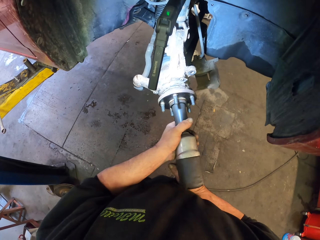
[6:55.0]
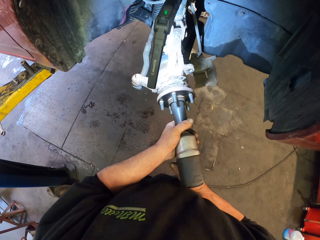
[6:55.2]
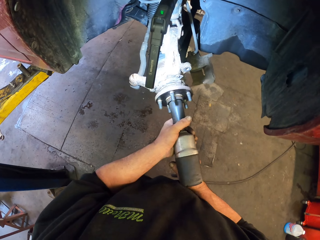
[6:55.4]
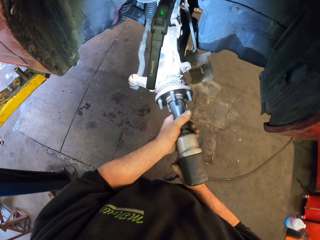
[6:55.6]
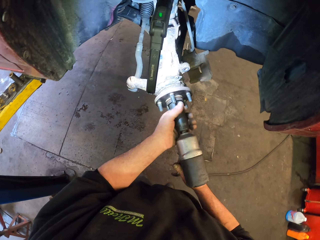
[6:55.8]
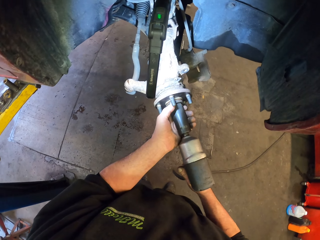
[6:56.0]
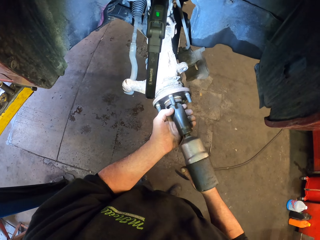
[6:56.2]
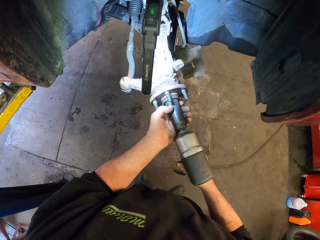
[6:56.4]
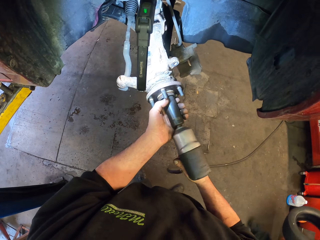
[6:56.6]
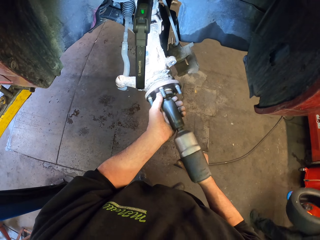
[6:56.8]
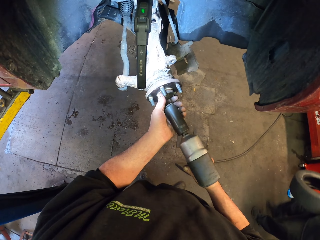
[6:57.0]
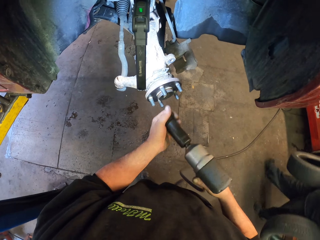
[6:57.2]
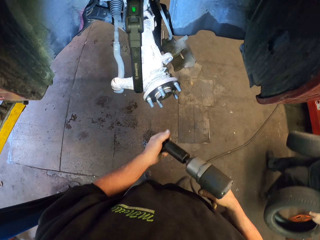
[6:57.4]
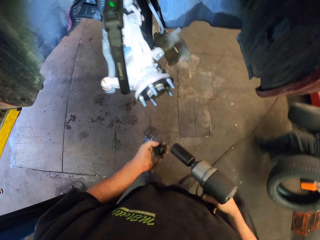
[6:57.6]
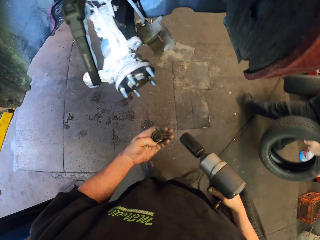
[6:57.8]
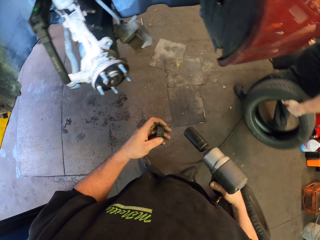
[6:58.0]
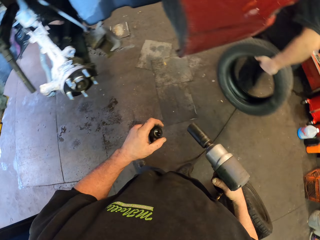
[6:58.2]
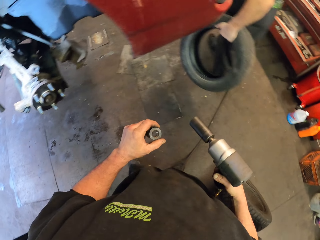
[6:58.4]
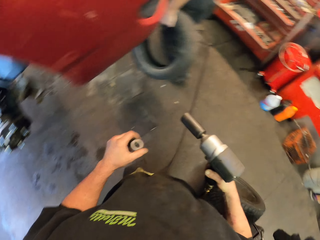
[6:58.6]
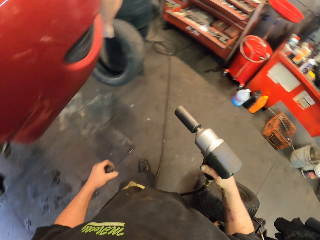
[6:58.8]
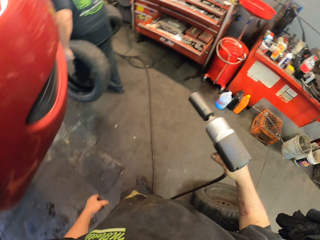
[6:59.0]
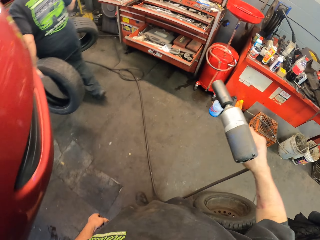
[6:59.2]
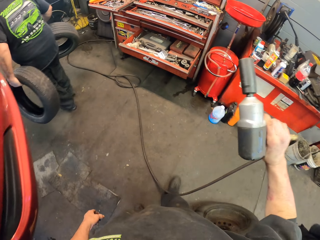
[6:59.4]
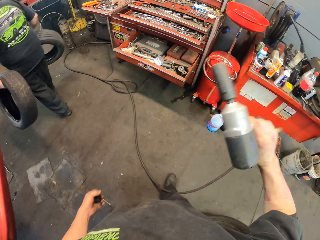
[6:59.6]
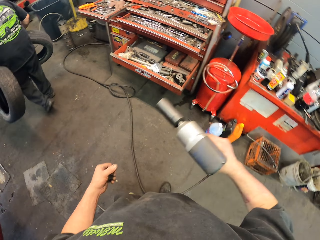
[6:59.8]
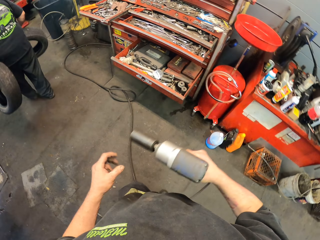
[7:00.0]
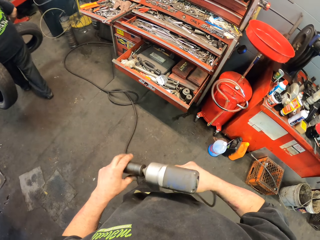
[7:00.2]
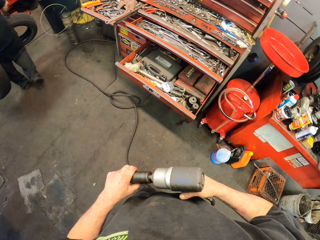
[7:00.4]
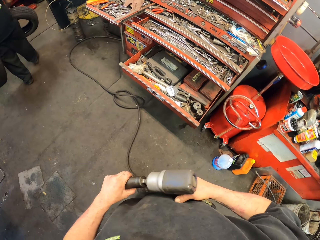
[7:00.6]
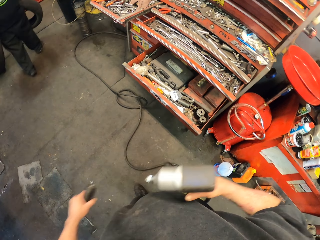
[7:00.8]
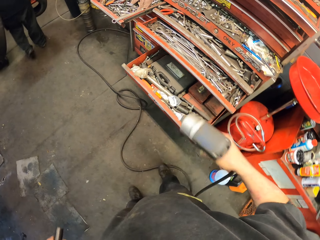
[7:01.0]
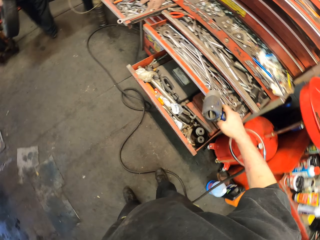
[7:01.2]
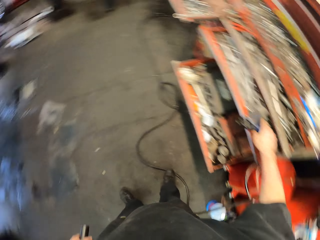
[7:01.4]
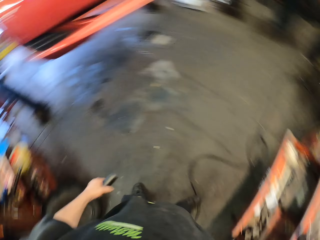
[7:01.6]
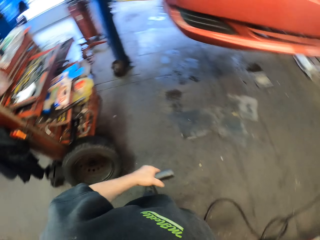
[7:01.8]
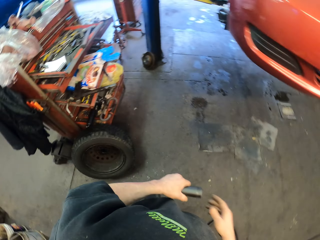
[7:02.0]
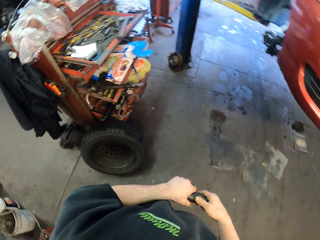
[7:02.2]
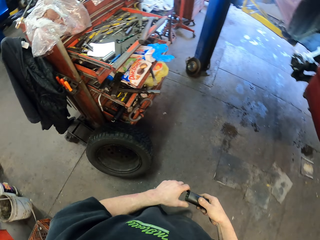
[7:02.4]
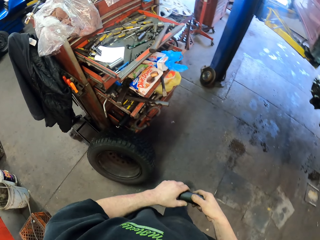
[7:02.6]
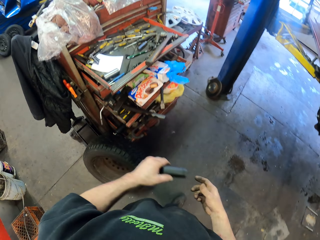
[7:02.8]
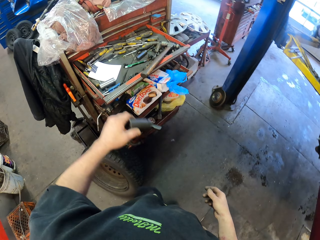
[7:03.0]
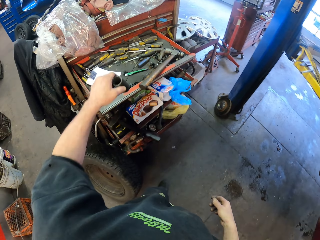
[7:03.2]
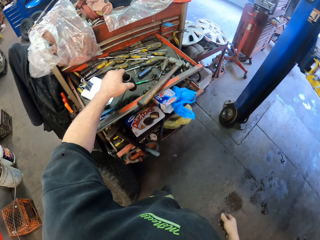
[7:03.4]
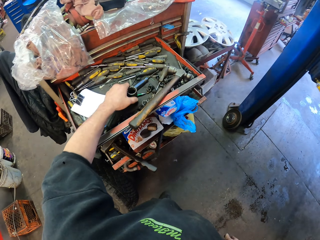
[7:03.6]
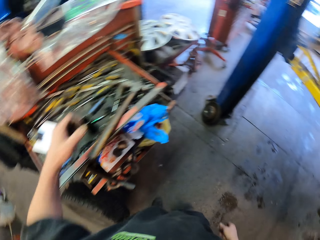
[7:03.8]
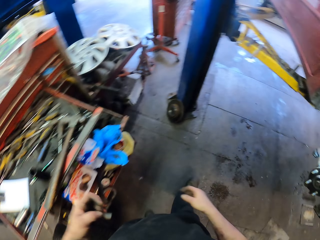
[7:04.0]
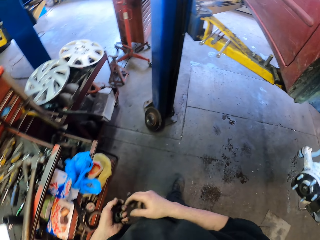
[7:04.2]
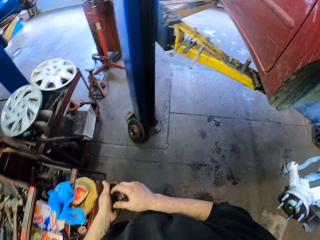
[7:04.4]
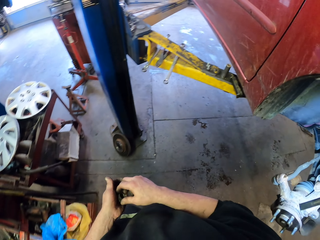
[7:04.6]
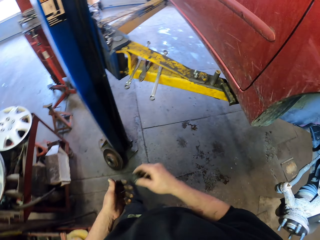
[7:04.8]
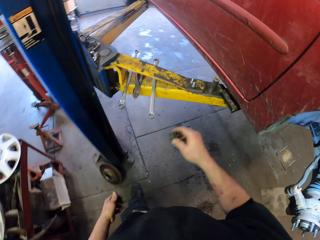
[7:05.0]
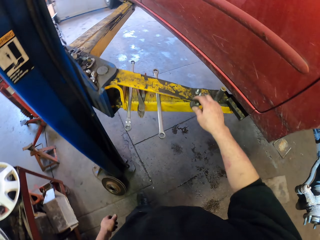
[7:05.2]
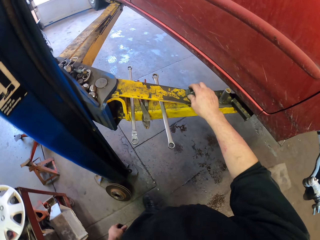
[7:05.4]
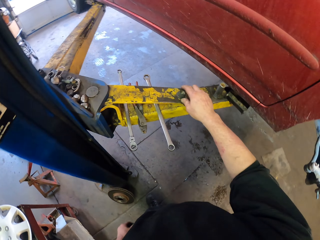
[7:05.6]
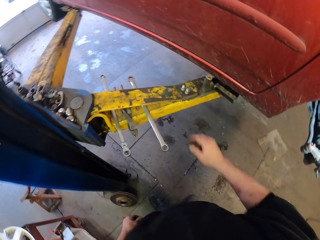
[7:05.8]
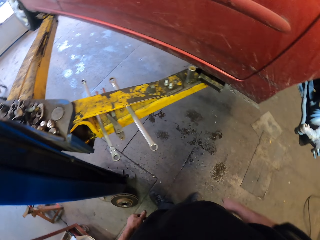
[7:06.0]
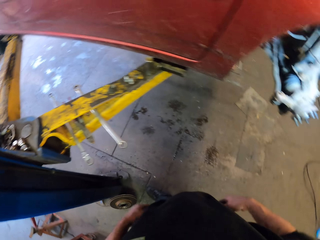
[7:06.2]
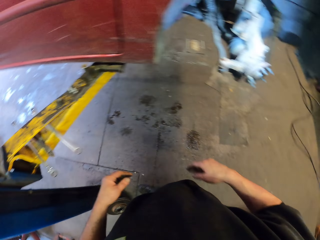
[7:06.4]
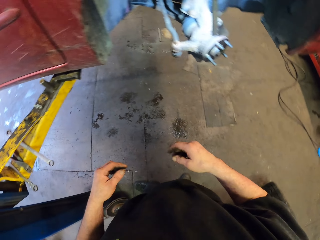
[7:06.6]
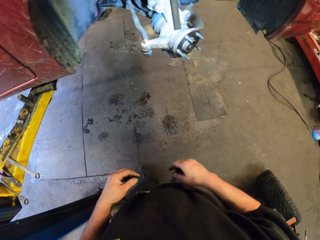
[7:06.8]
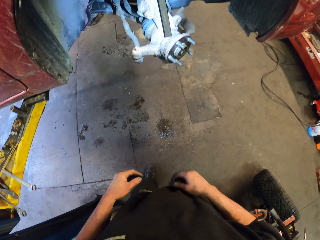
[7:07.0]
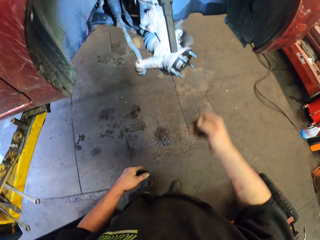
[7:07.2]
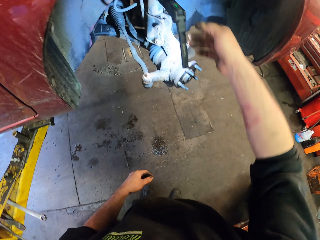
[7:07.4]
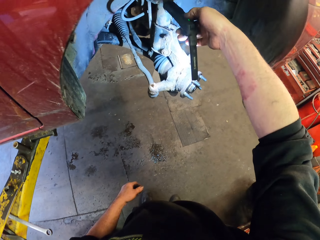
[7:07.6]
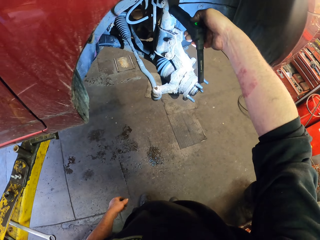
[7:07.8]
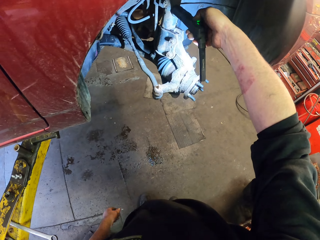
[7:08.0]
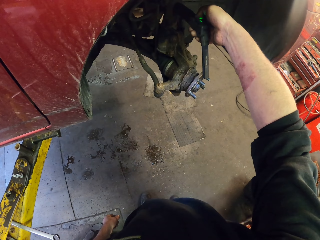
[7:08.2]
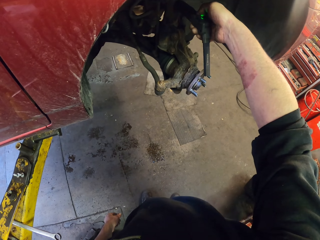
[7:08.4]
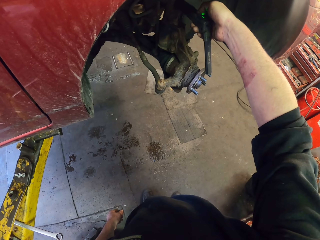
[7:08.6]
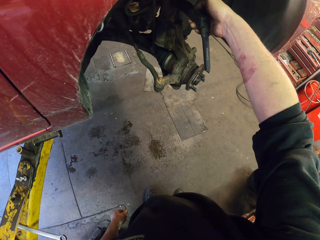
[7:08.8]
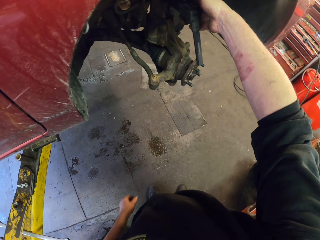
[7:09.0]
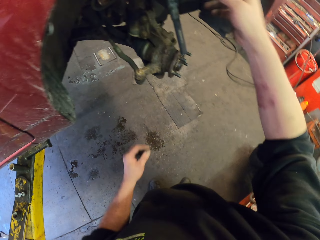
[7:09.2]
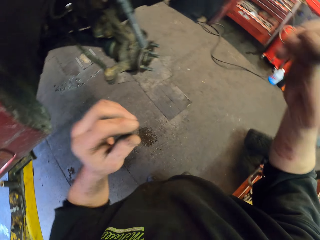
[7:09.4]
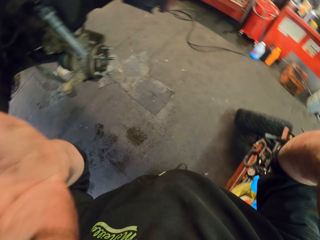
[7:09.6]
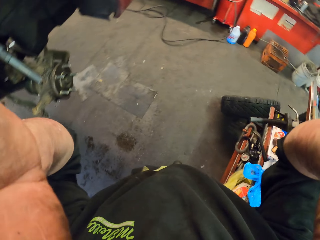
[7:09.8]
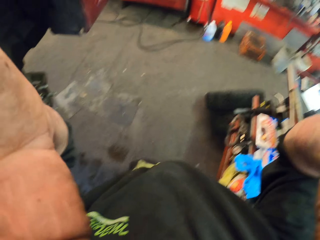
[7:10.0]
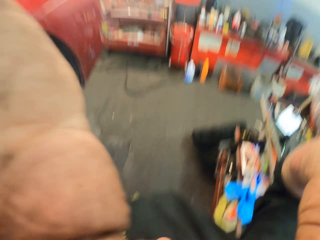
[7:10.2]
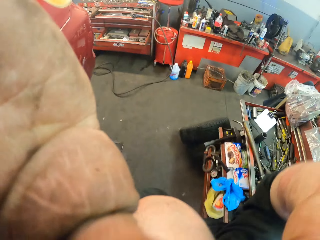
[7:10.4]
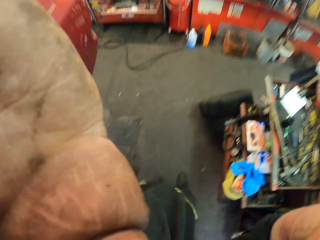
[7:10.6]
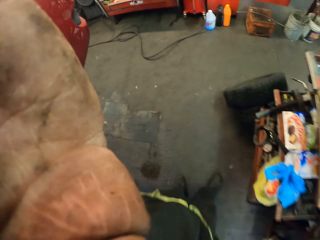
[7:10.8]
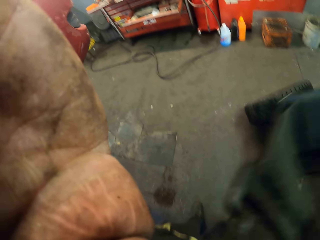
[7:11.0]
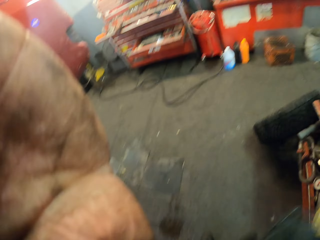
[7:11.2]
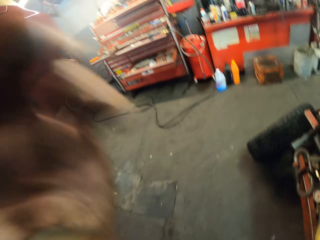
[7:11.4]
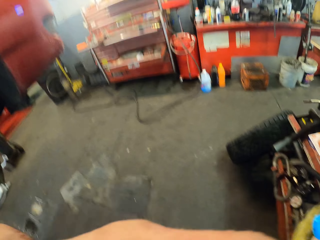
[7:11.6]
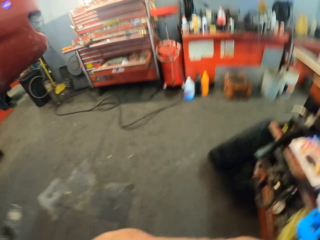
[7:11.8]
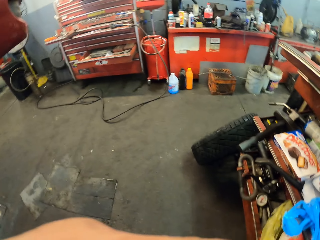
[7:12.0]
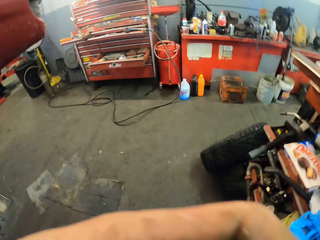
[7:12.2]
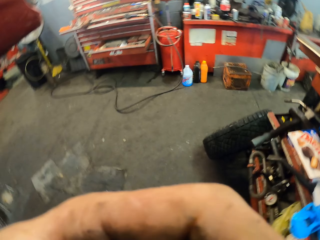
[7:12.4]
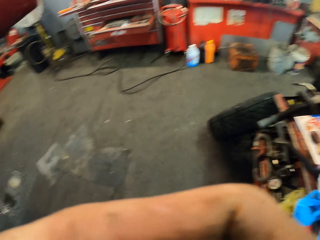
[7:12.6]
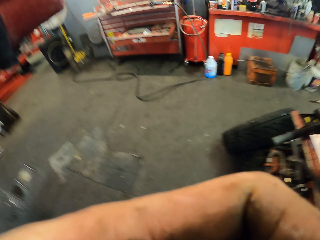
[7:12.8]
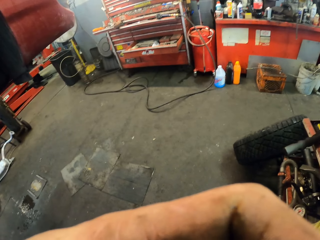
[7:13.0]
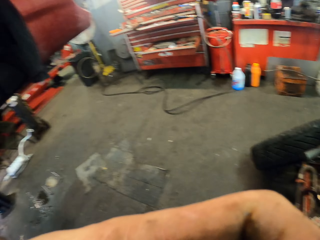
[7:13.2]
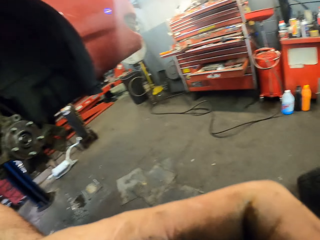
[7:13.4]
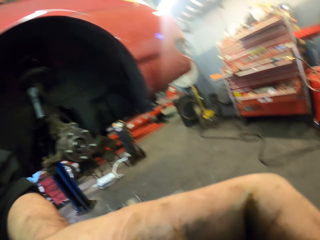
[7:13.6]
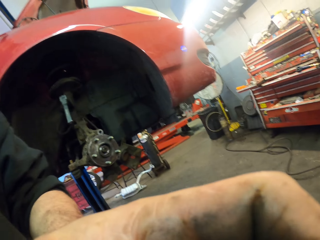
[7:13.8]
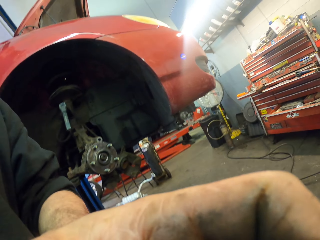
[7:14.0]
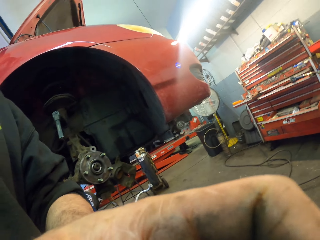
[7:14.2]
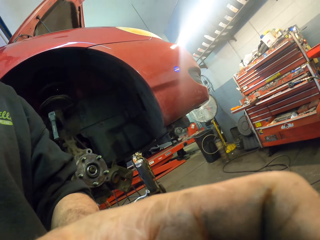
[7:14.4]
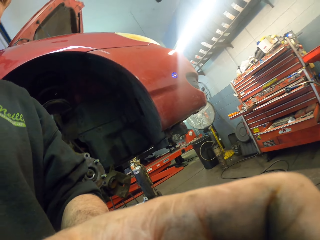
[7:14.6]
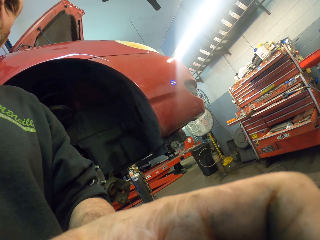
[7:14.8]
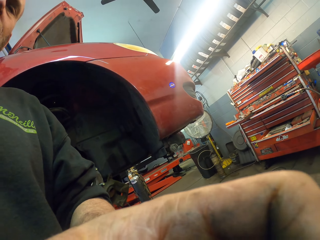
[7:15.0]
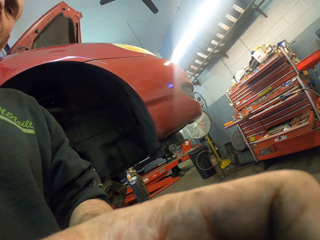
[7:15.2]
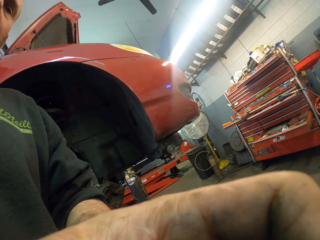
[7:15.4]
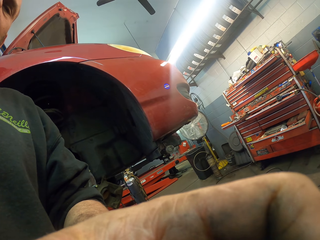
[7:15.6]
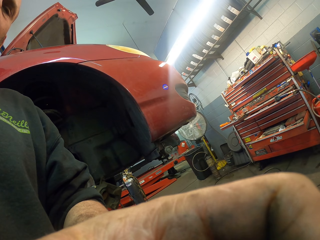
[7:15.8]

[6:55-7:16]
The camera wearer holds the nut. They walk in the room. They remove the spanner plug from the nut gun. They put the nut gun on the drawer. They put the spanner plug on the drawer. They hold something. They put the nut on the metal. They switch off the torch. They raise hands. They hold the camera.
